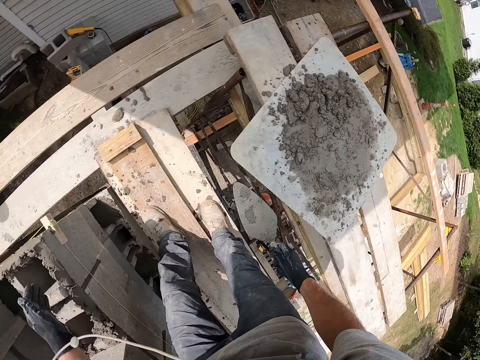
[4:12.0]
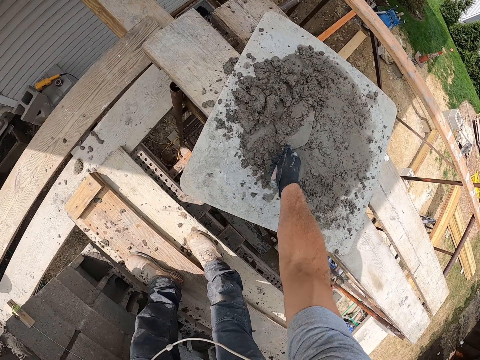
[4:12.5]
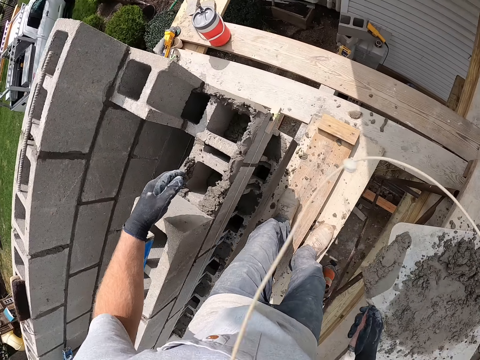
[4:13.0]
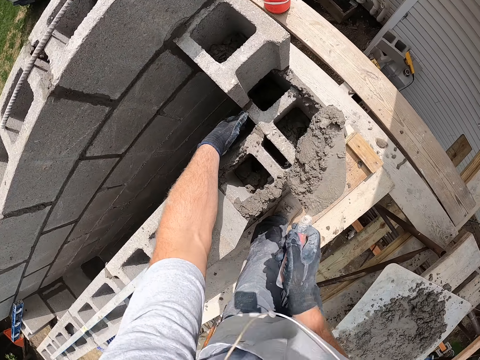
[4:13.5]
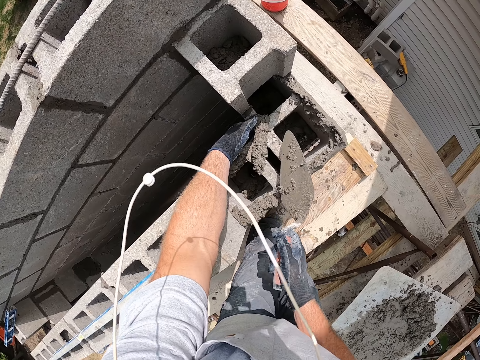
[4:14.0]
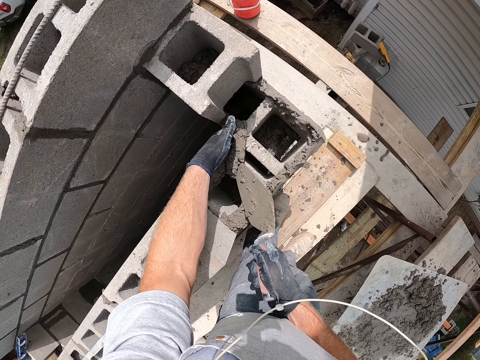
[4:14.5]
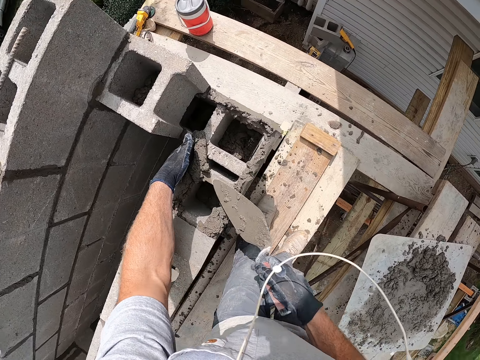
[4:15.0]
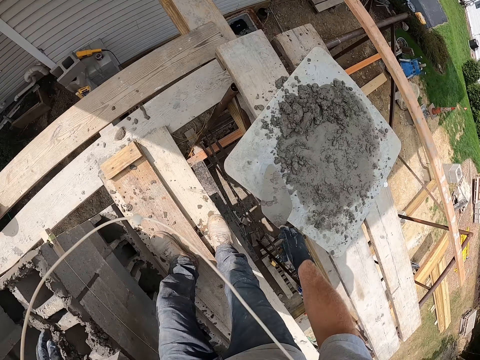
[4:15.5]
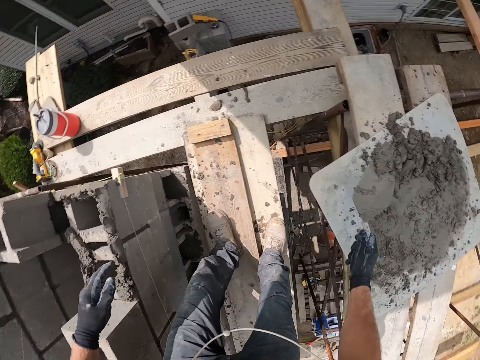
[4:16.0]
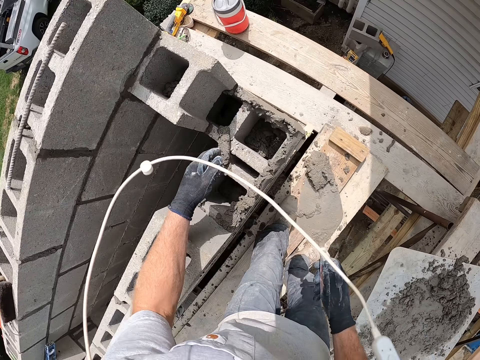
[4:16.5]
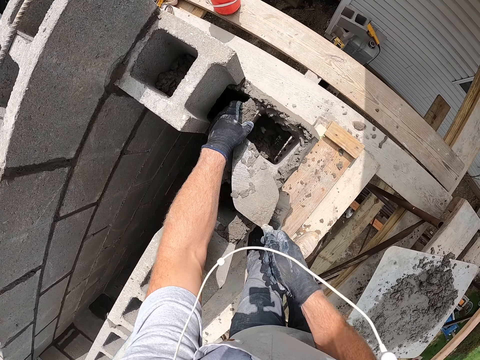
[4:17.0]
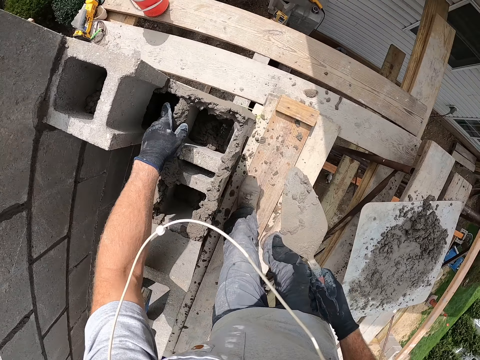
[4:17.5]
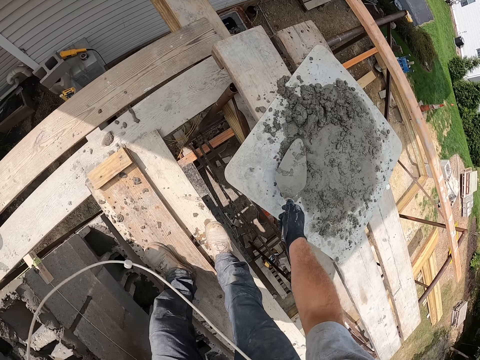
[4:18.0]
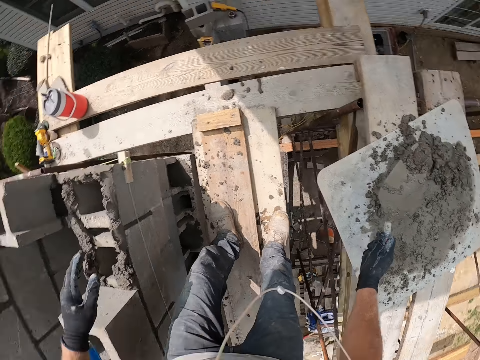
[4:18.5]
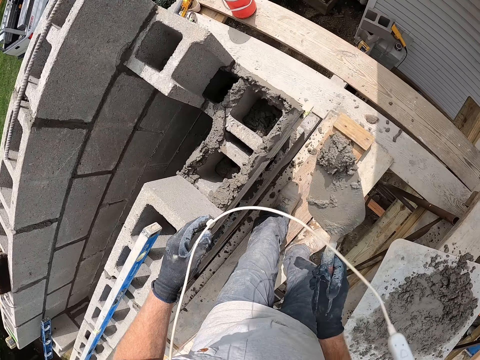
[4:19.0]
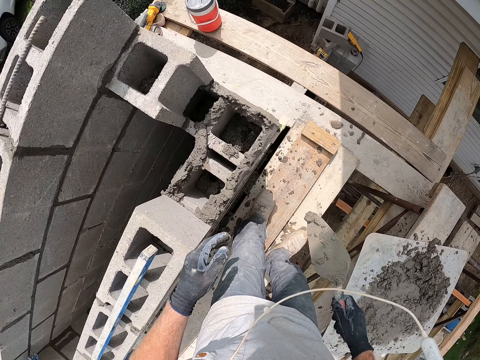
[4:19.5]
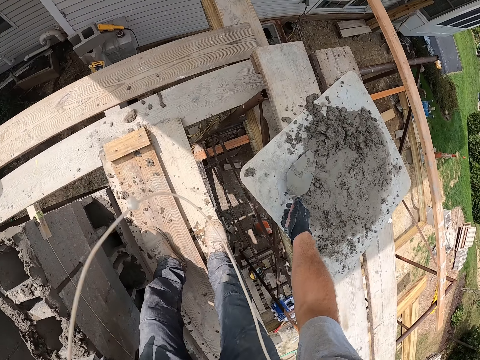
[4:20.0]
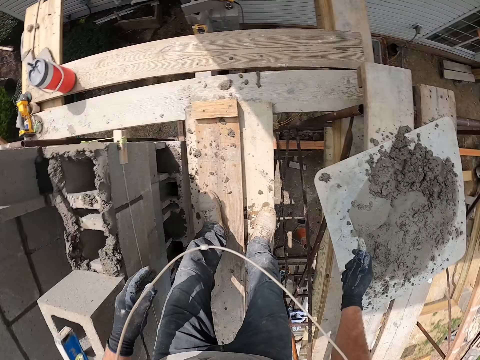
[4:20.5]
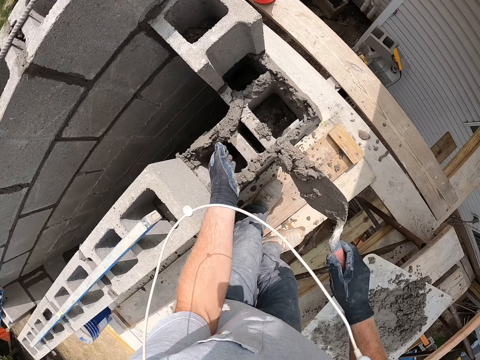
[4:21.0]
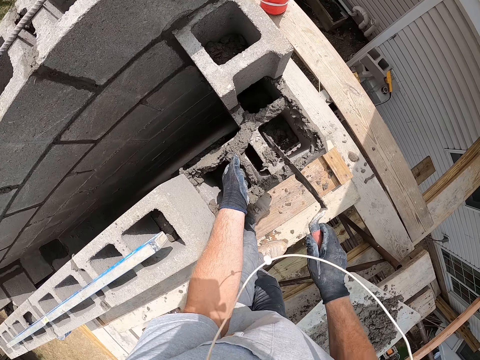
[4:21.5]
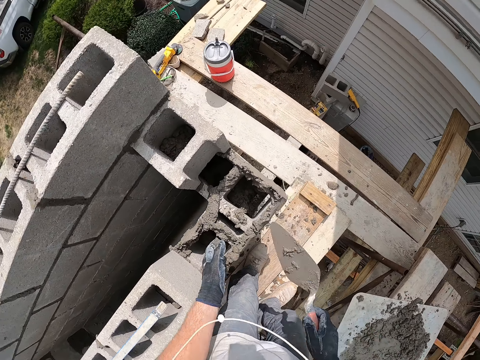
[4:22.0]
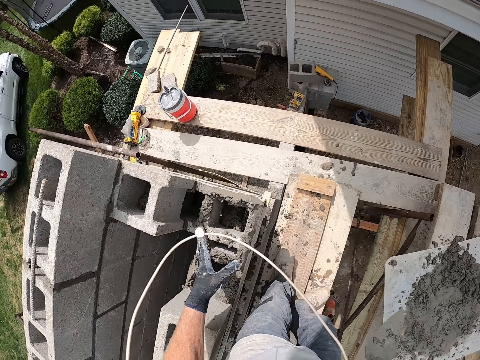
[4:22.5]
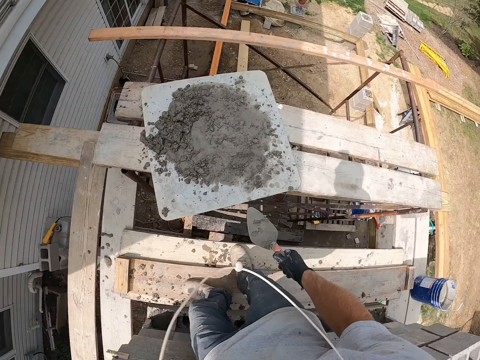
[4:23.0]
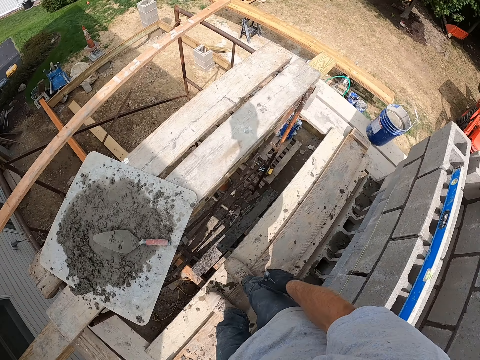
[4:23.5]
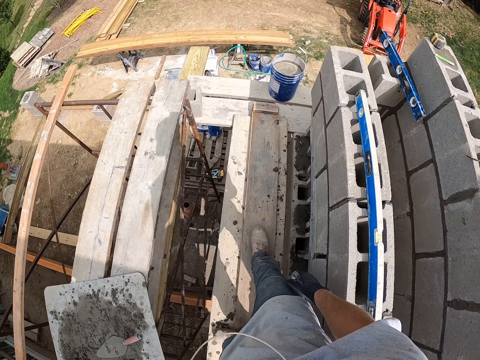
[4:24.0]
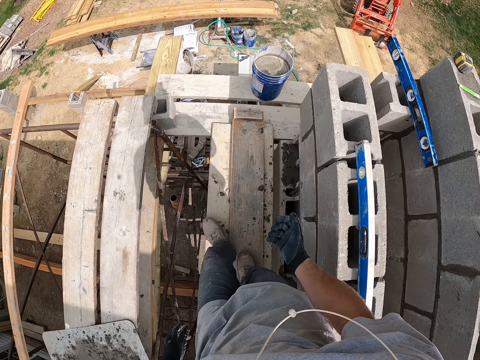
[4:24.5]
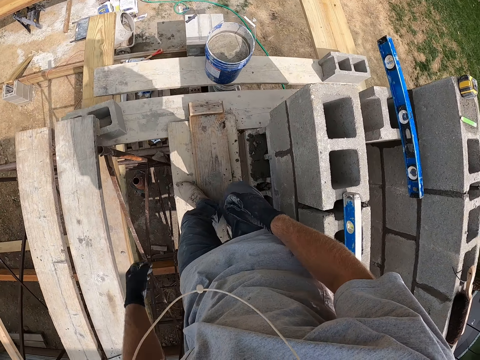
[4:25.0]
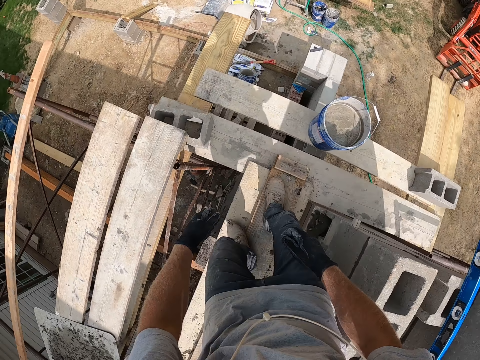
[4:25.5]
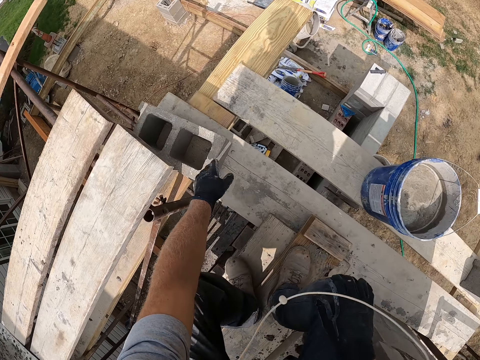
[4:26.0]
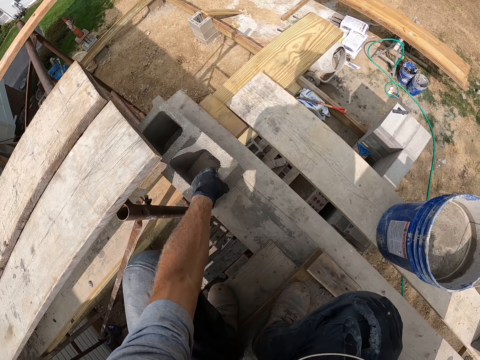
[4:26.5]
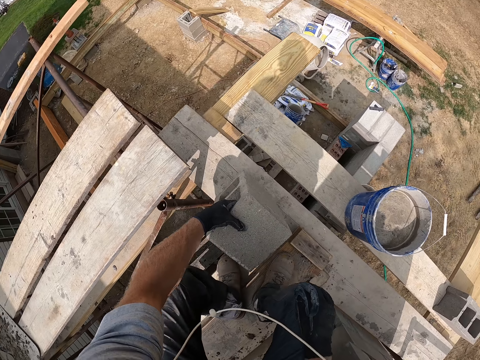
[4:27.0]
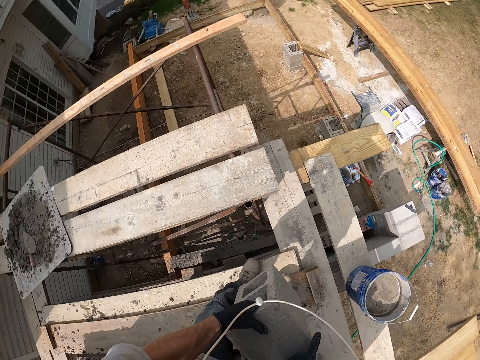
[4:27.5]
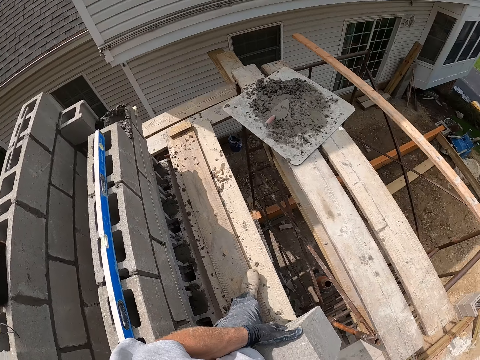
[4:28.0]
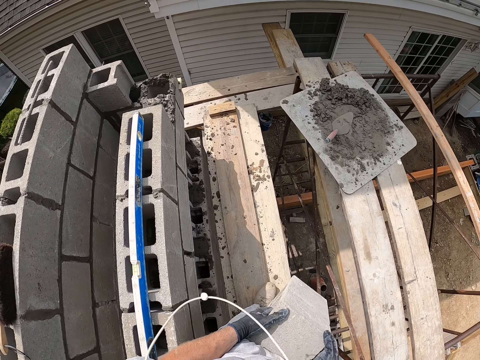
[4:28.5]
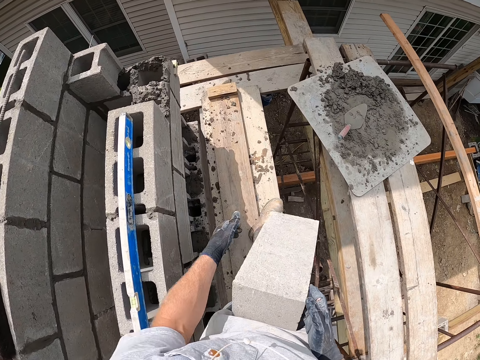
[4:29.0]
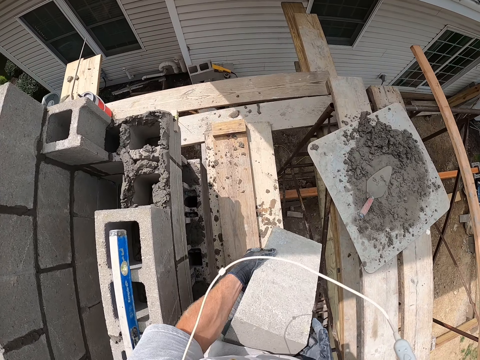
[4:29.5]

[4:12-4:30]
The camera wearer picks cement with the construction cement spatula. He puts the cement on the concrete wall. He holds the cement. He picks cement with the construction cement spatula. He puts the cement on the concrete wall. He holds the cement. He picks cement with the construction cement spatula. He puts the cement on the concrete wall. He picks cement with the construction cement spatula. He puts the cement on the concrete wall. He holds the cement. He moves the cement on the brick. He drops the spatula on the wooden surface. He walks around the construction site. He bends down. He picks a concrete block with his left hand. He stands up. He walks around the construction site.

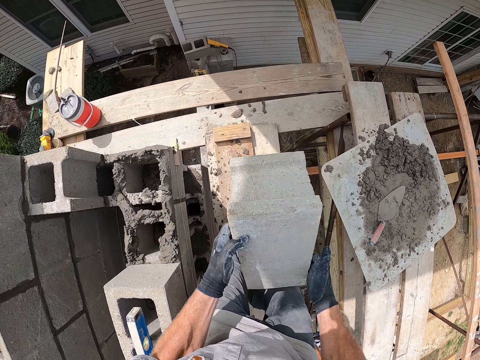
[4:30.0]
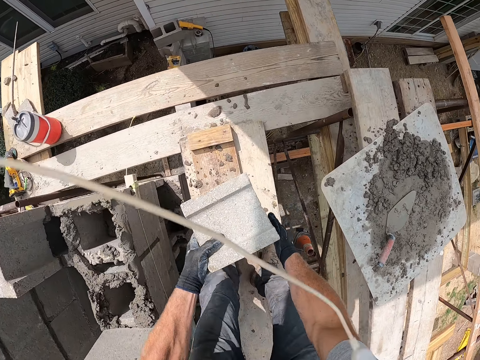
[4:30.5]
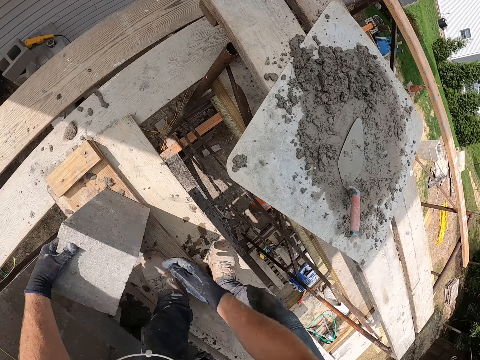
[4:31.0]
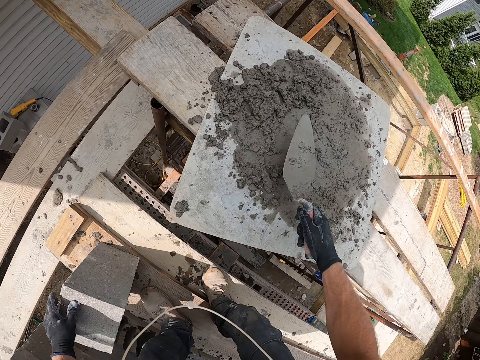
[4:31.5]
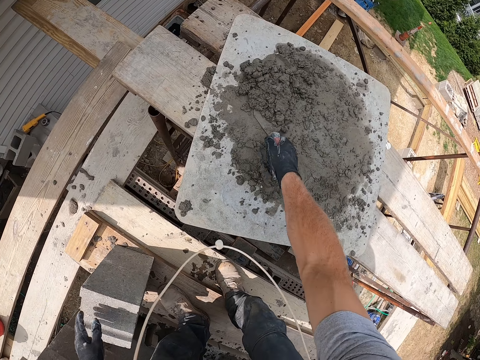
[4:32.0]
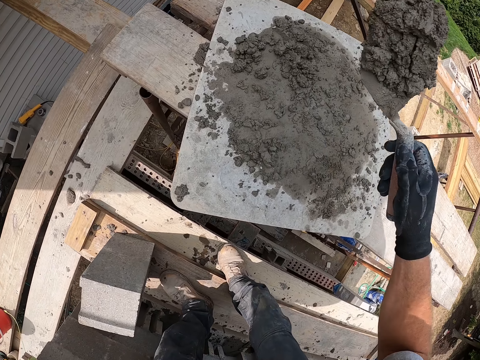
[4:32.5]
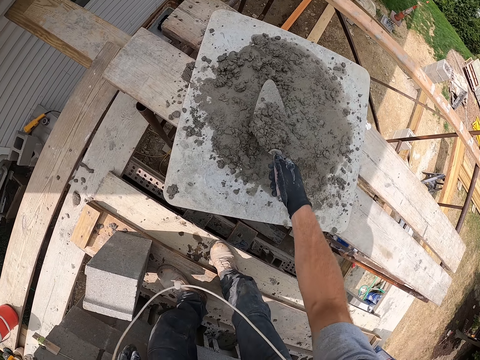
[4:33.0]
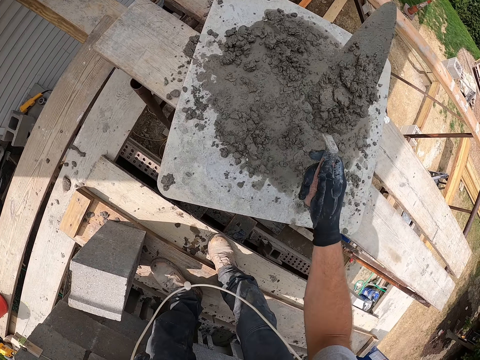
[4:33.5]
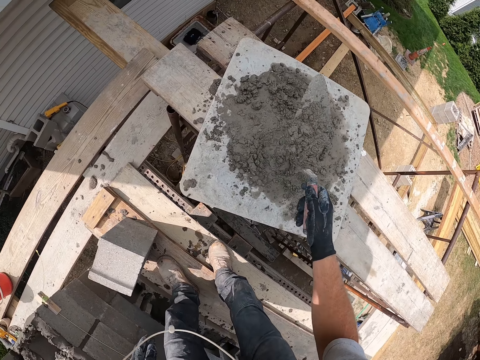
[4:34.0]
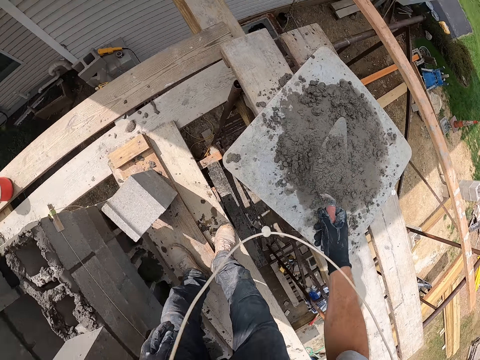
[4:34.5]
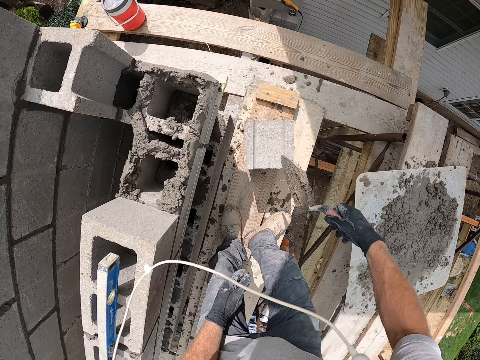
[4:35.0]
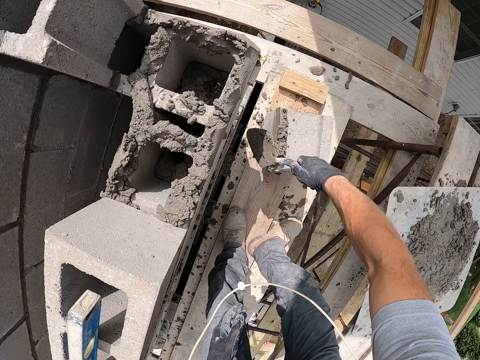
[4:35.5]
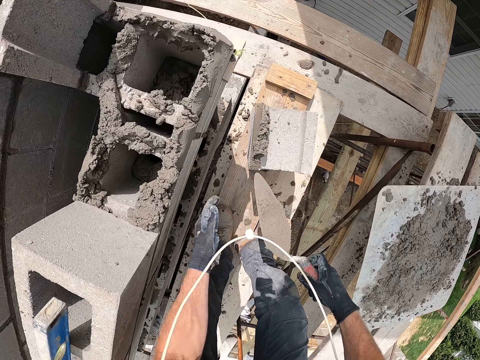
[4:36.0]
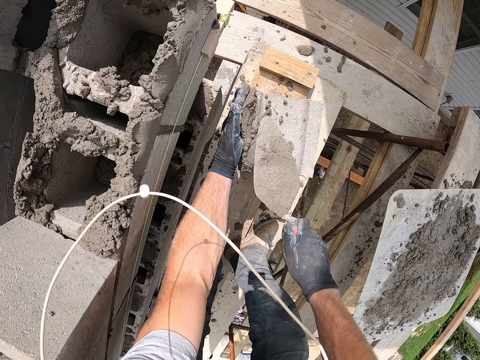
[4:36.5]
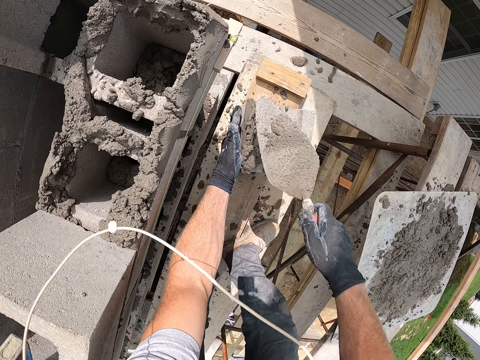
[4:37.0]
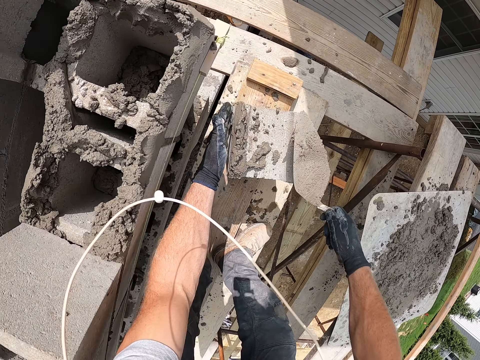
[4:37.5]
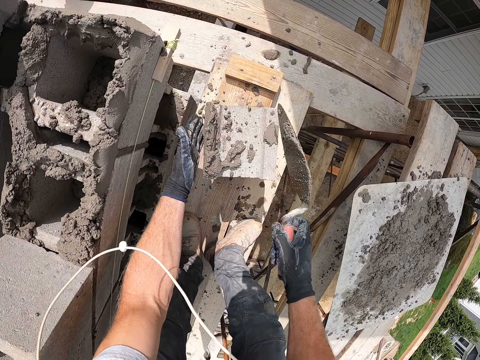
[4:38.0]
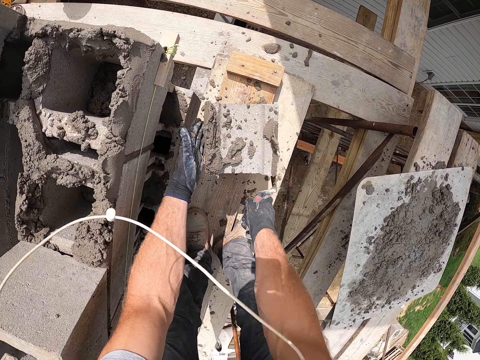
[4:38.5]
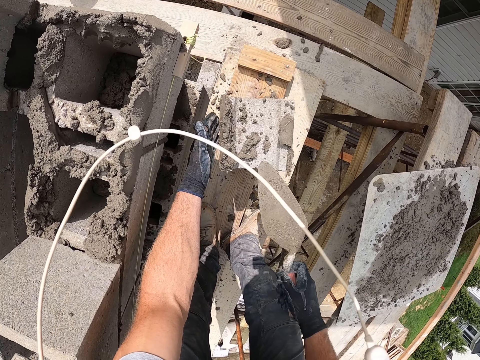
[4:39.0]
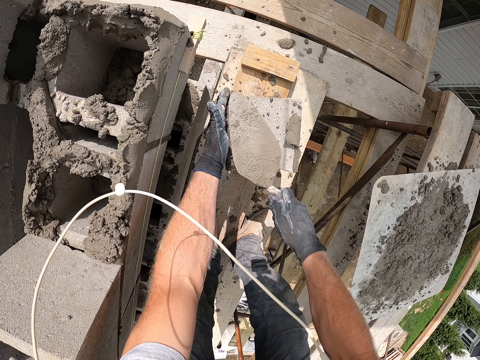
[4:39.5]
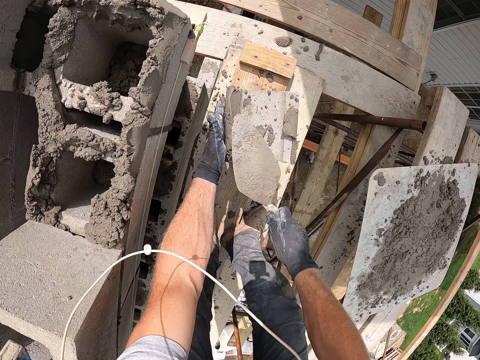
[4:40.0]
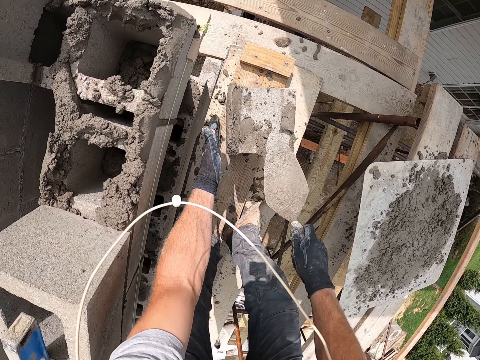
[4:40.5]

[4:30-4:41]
The camera wearer drops the wooden block on the wooden plank. They pick the construction cement spatula. They flip cement with the trowel. They pick the cement with the construction cement spatula. They paste the cement on the concrete block. They hold the cement and align the cement with the spatula. They place the cement on the cement brick block. They align the cement with the spatula.
